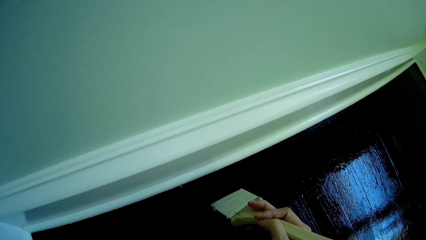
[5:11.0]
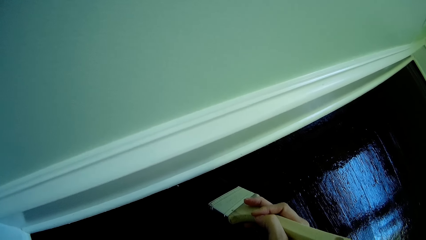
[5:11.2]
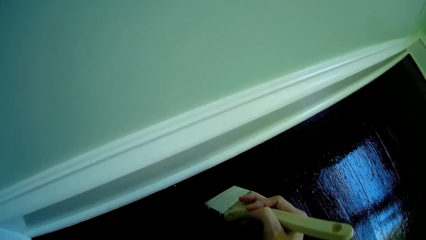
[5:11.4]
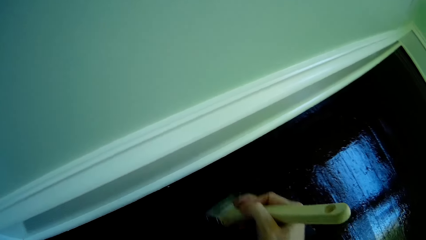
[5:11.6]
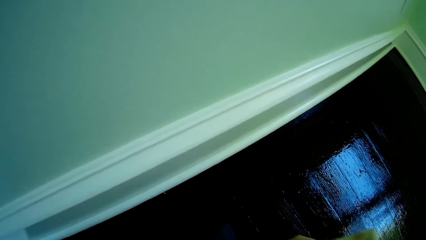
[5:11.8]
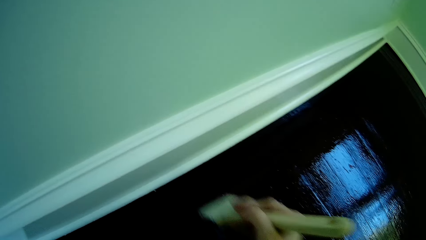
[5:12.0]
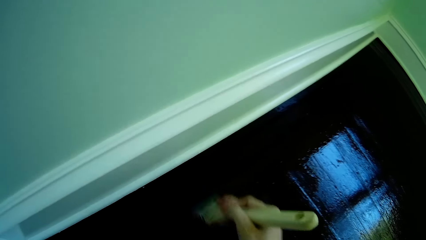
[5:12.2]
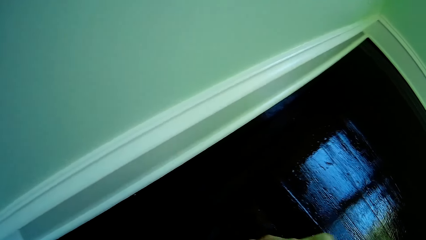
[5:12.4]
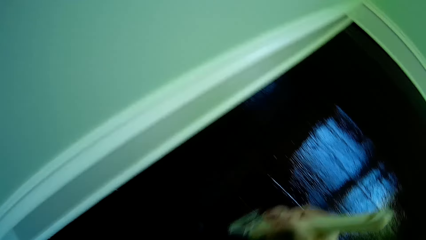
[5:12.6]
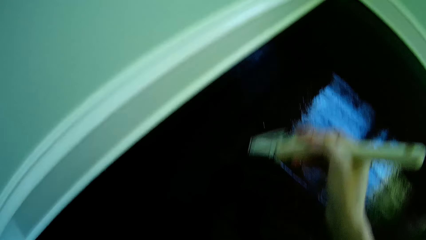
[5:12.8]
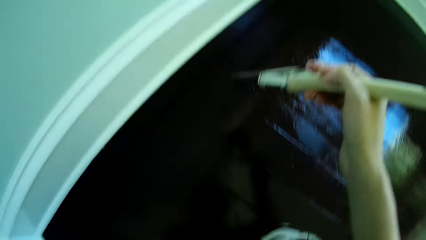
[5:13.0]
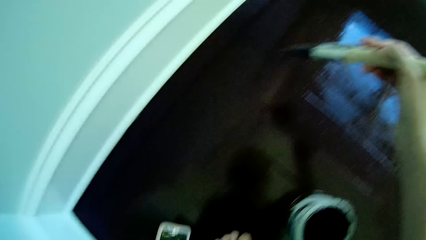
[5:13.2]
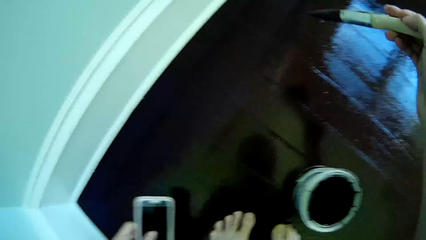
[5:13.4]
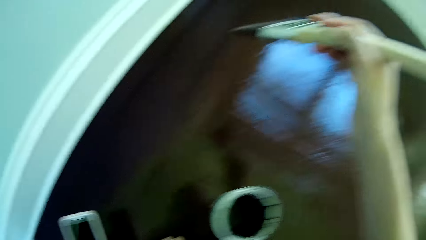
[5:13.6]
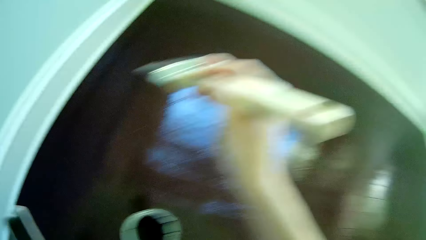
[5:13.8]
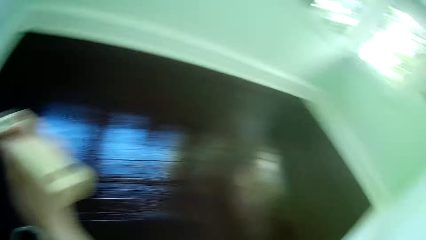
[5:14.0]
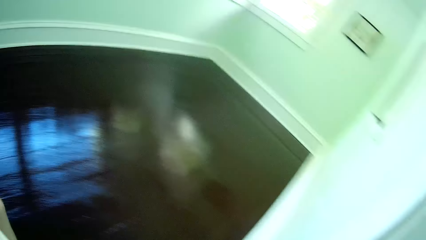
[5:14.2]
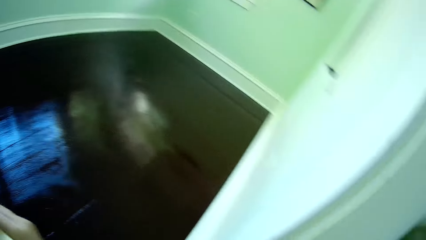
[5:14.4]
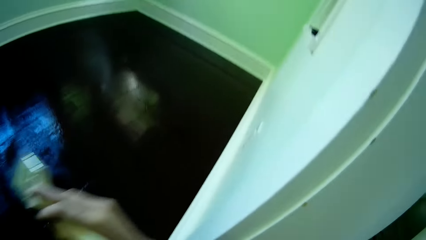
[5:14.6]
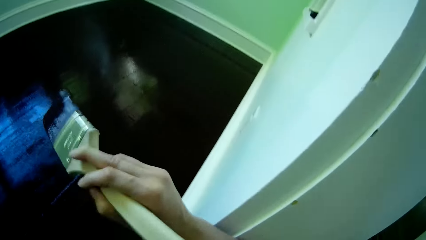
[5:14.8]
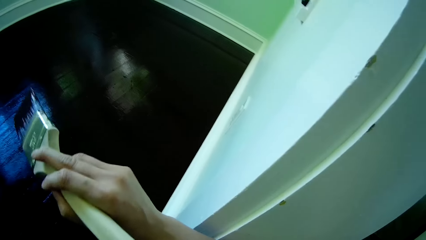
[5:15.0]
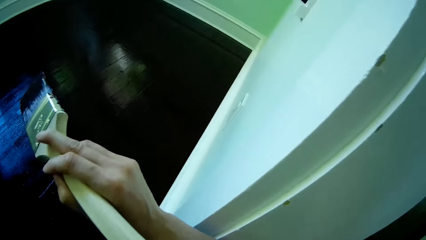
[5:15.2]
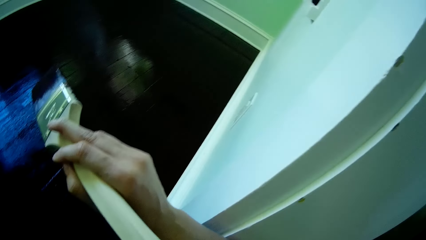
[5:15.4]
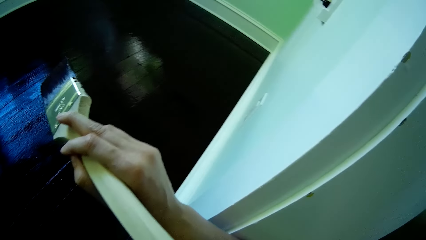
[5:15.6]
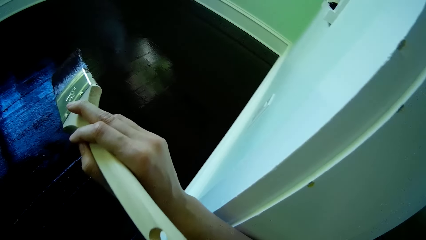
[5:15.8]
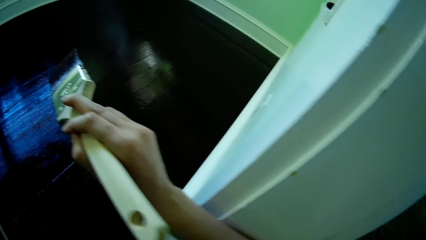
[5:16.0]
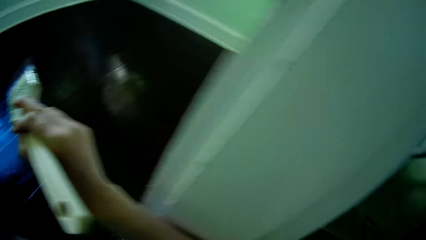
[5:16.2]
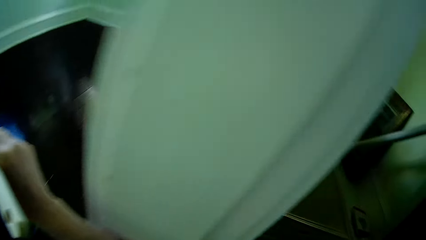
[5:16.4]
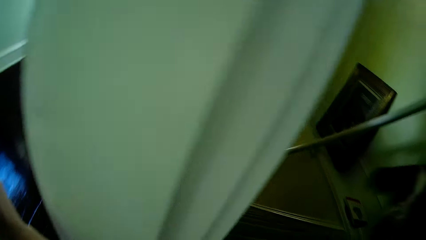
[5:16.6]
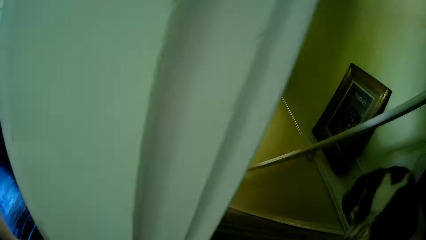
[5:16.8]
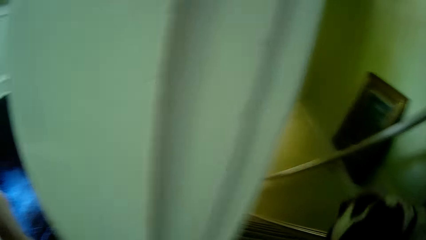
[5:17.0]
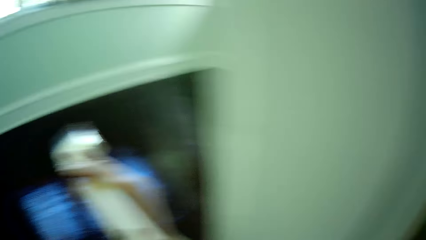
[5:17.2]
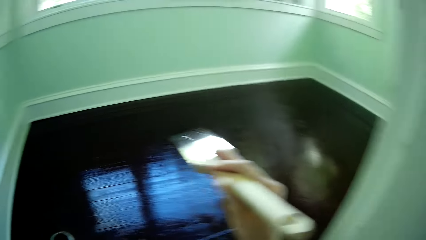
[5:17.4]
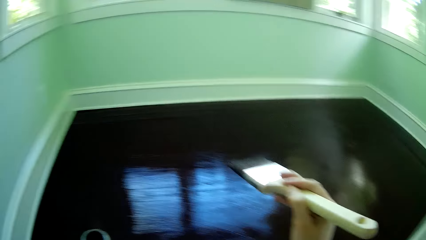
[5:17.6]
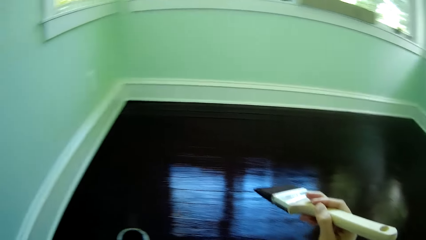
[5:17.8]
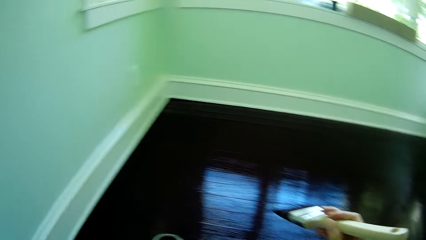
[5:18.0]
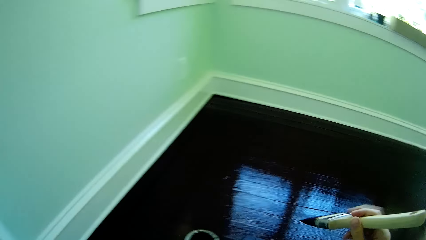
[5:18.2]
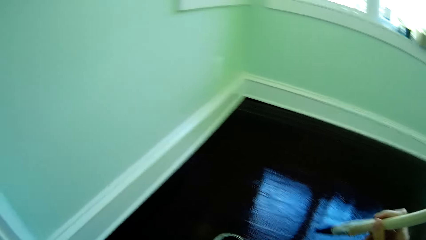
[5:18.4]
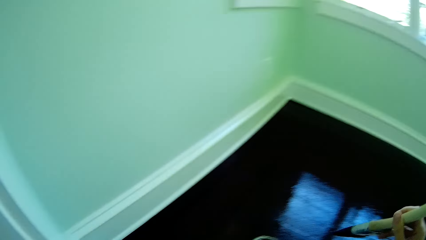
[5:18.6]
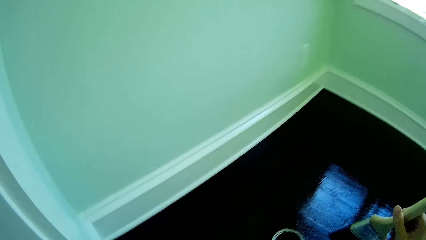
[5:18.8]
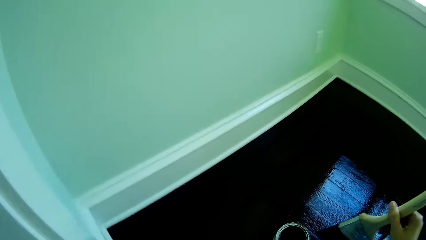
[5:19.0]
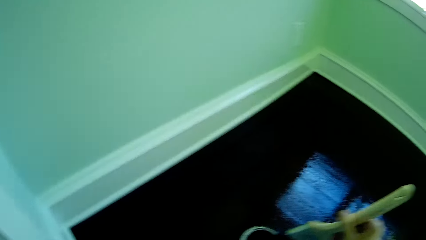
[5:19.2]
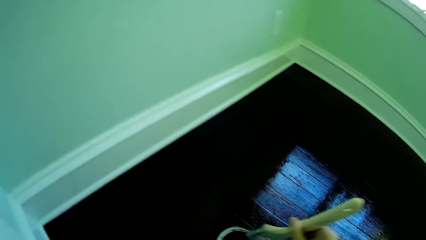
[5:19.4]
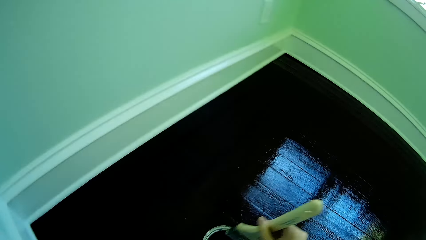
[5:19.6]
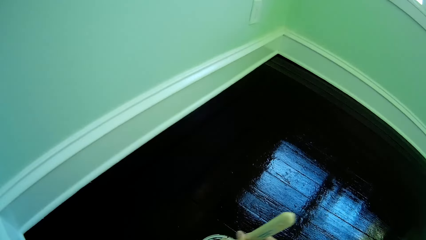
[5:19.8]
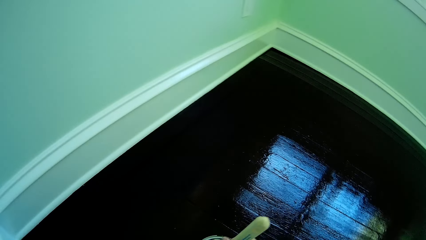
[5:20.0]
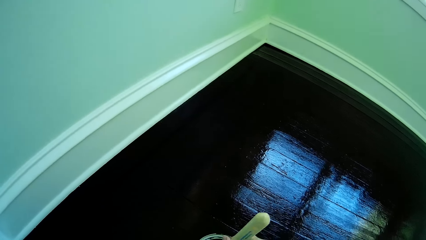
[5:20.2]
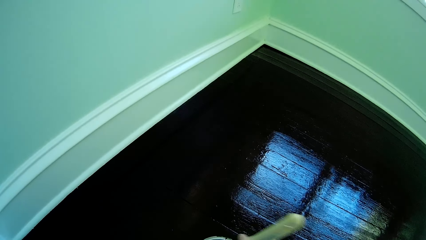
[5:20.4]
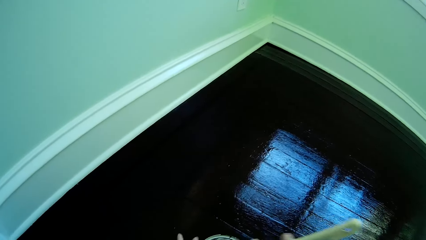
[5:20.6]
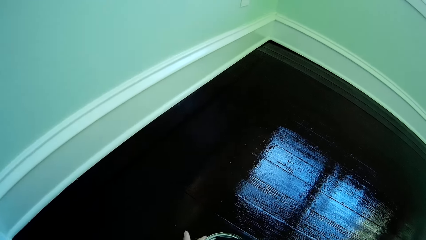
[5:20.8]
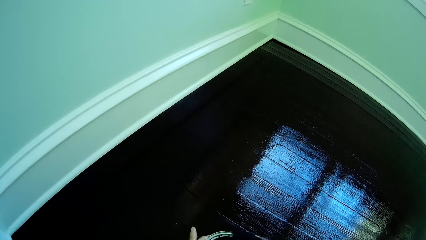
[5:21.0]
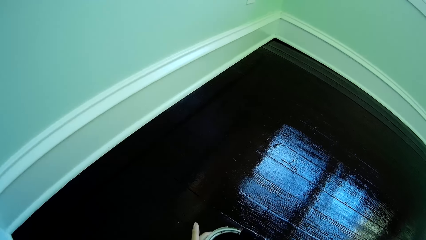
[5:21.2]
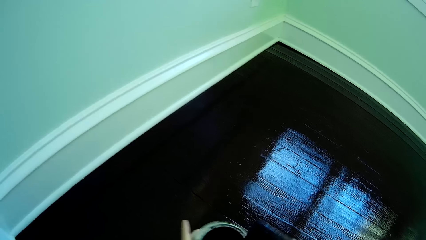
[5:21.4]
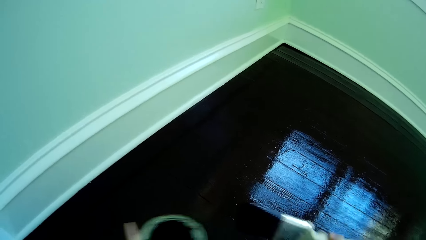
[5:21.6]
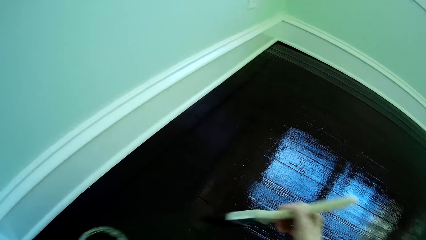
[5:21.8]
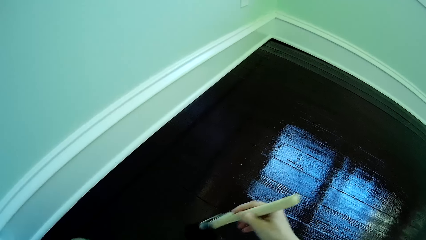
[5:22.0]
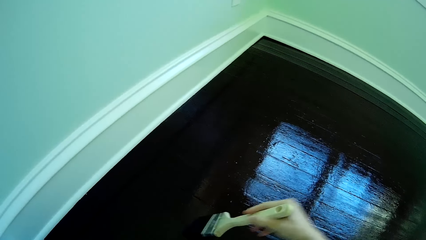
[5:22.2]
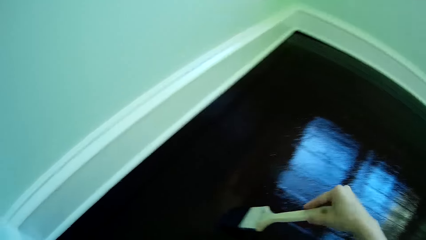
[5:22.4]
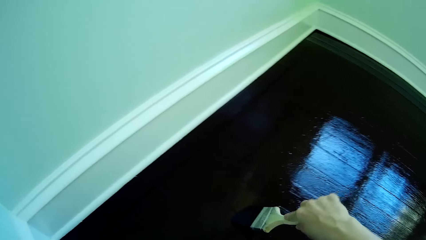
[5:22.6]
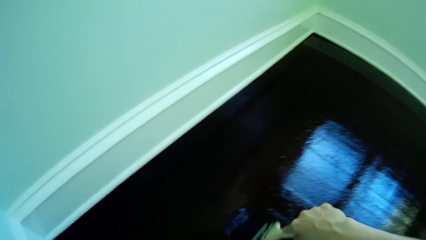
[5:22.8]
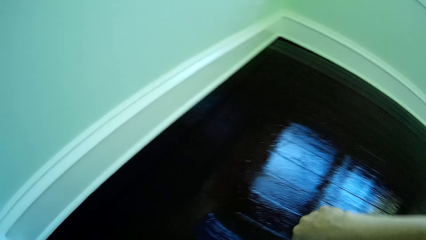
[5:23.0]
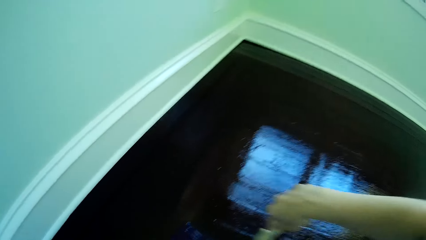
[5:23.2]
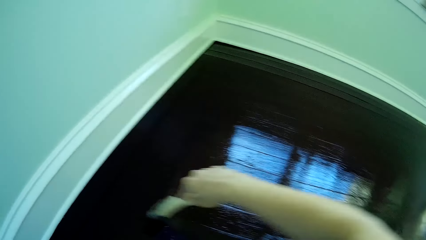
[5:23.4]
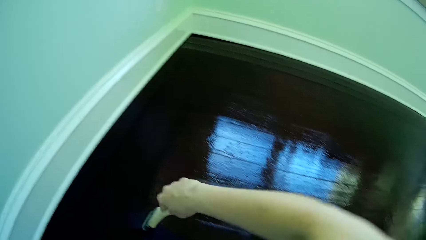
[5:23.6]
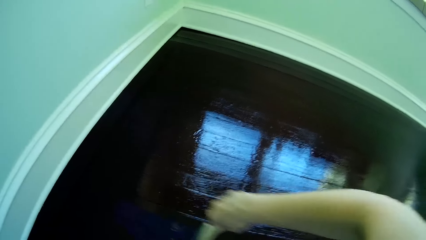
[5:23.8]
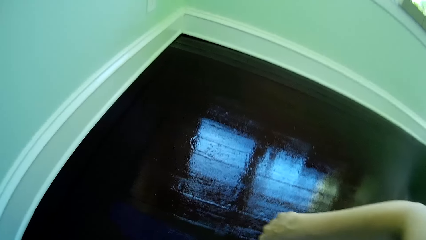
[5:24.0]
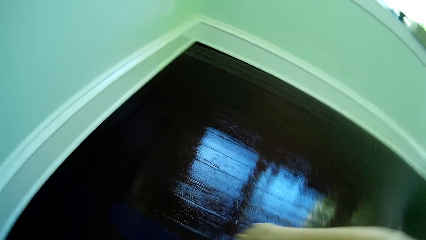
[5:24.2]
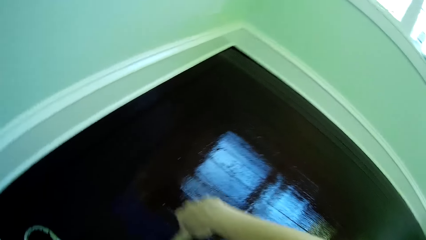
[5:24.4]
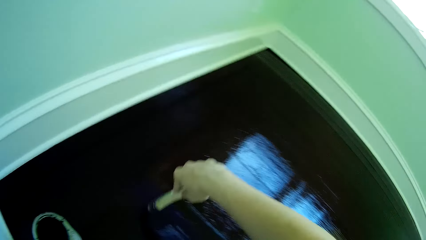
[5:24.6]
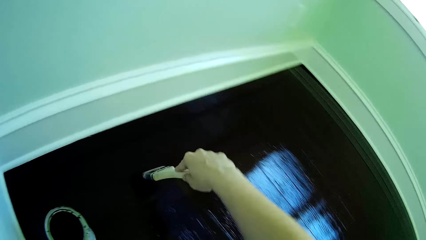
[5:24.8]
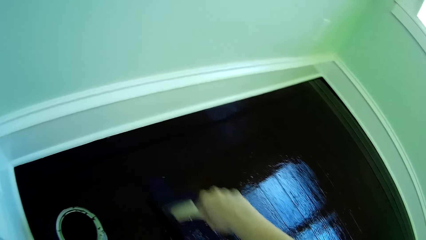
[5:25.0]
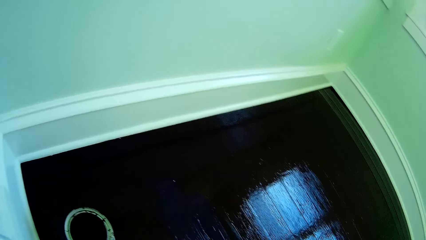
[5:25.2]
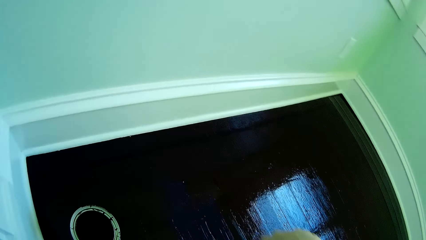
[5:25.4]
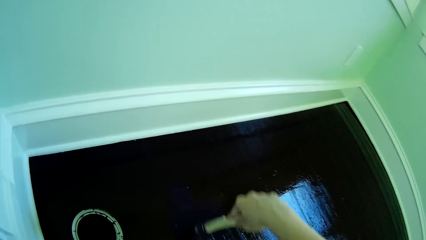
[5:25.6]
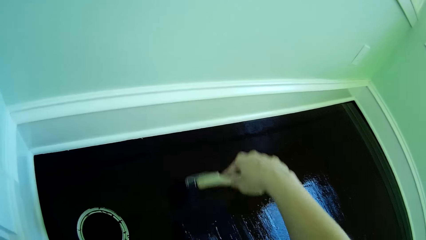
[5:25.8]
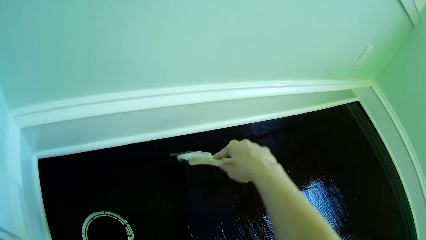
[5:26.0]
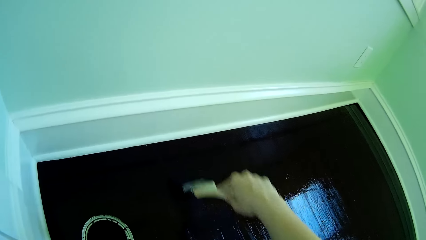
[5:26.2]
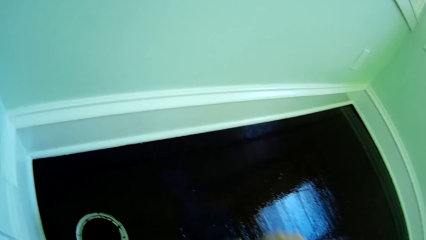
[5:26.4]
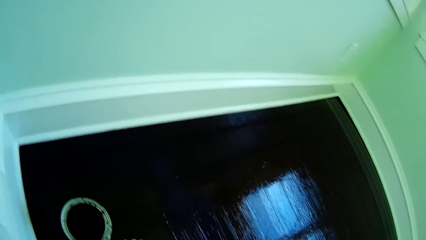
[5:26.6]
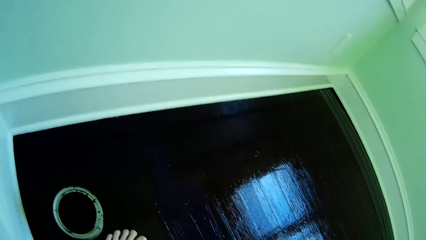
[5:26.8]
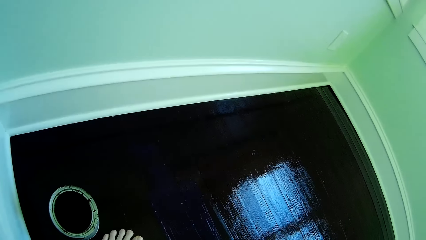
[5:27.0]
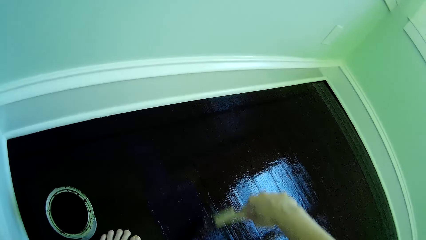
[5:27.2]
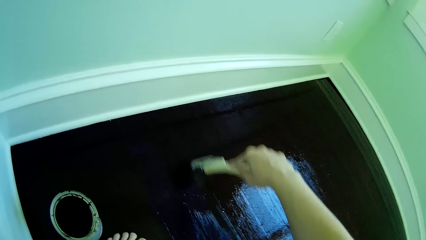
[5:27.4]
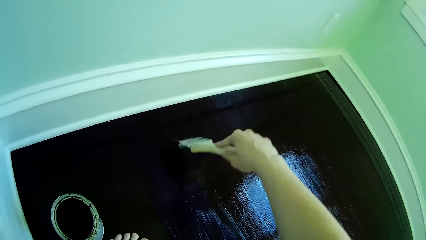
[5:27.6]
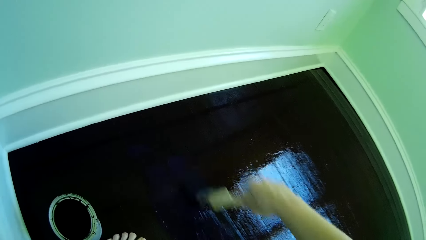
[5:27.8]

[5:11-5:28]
The camera wearer takes off the brush in his right hand from the floor. He rises up, turns around, puts the wrist on the edge of the door, and turns the head. He dips the brush in his right hand into the paint container or tin. He places the brush in his right hand on a cover. He picks up the tin. He places the brush in his right hand on the floor. He puts the tin on the floor. He paints the floor with the brush in his right hand.
